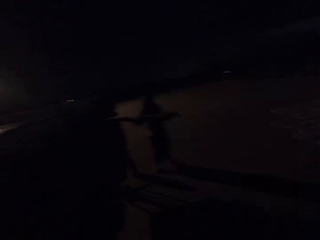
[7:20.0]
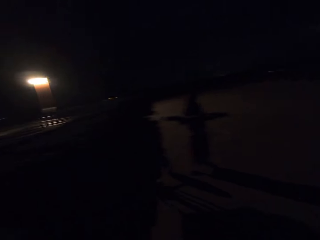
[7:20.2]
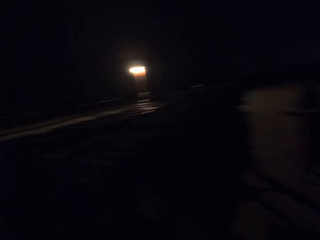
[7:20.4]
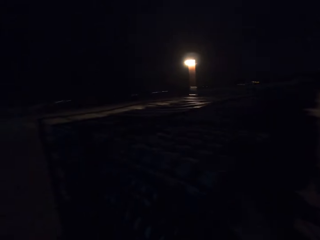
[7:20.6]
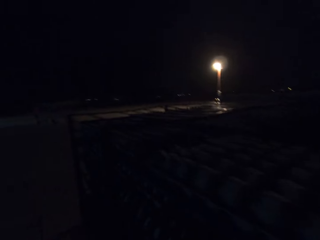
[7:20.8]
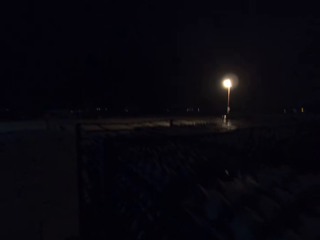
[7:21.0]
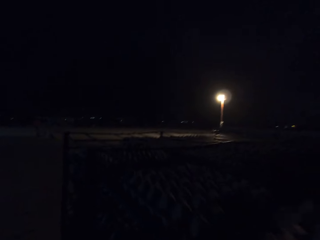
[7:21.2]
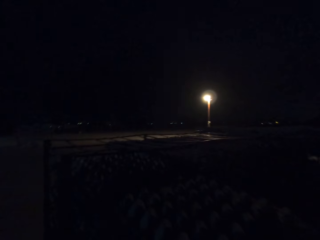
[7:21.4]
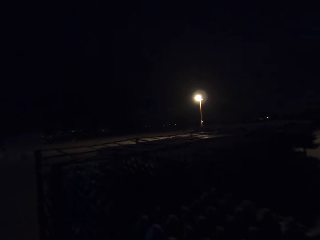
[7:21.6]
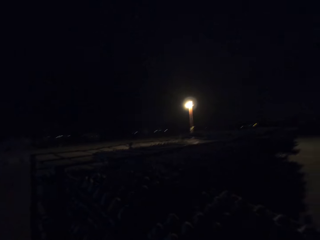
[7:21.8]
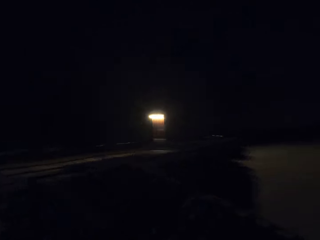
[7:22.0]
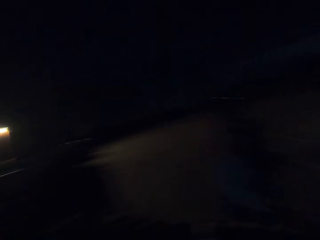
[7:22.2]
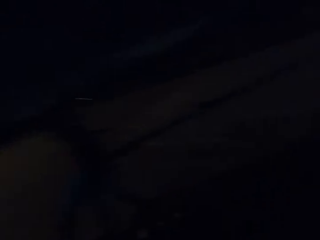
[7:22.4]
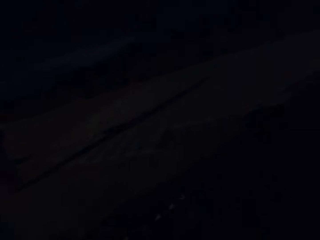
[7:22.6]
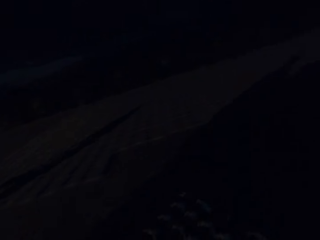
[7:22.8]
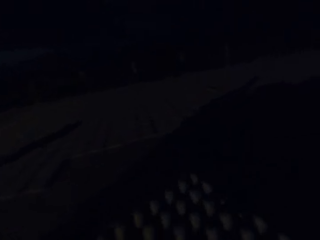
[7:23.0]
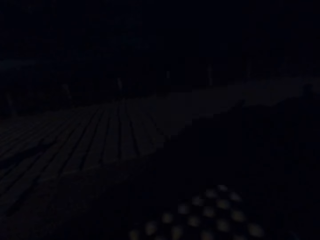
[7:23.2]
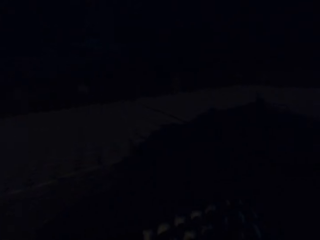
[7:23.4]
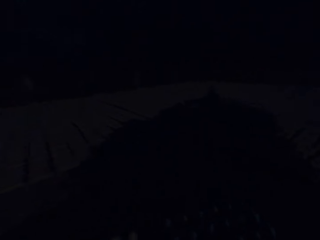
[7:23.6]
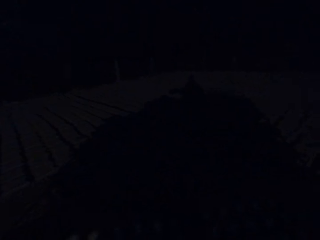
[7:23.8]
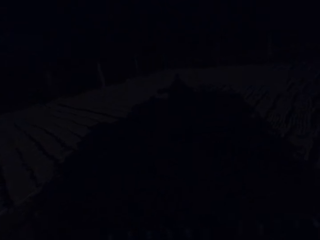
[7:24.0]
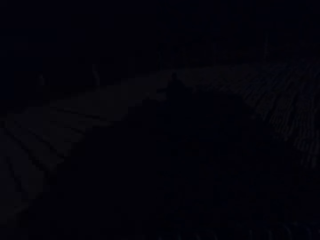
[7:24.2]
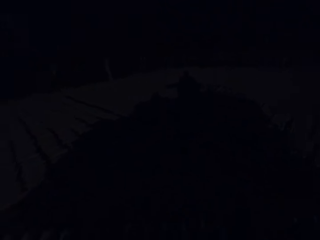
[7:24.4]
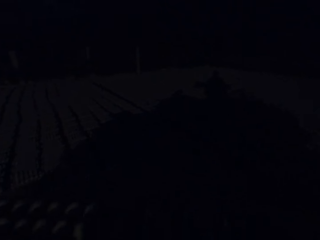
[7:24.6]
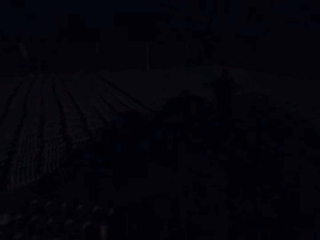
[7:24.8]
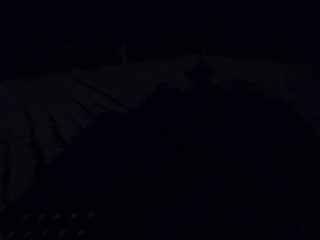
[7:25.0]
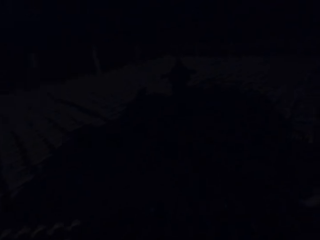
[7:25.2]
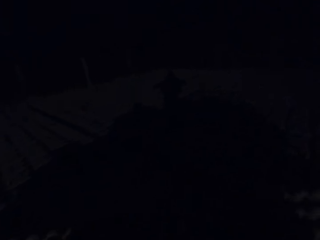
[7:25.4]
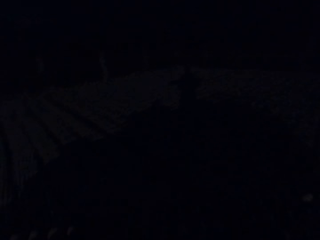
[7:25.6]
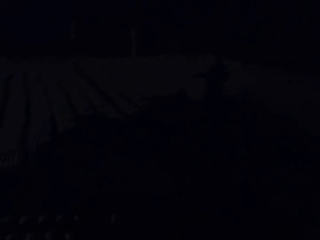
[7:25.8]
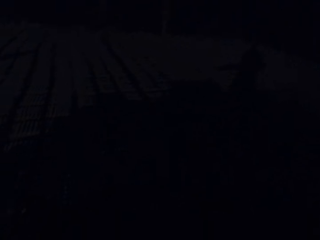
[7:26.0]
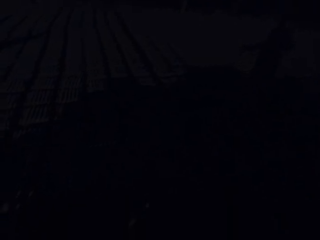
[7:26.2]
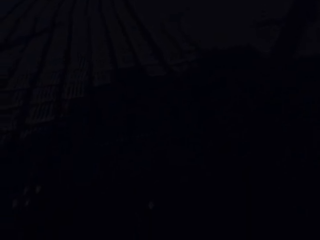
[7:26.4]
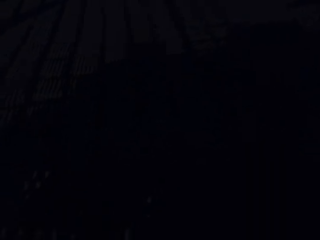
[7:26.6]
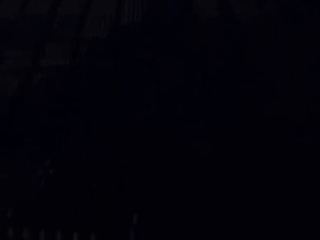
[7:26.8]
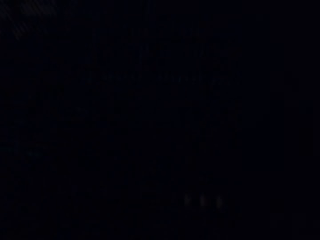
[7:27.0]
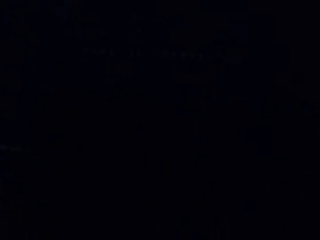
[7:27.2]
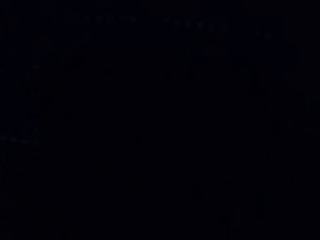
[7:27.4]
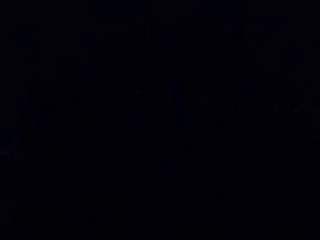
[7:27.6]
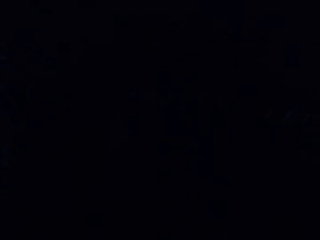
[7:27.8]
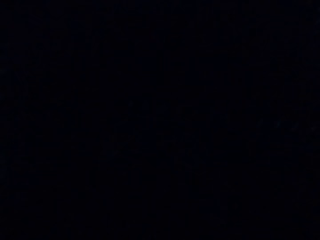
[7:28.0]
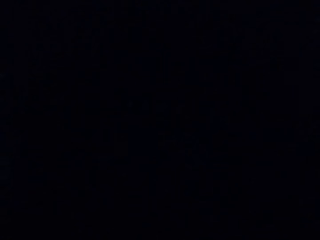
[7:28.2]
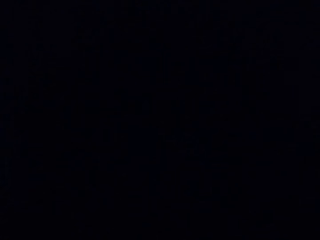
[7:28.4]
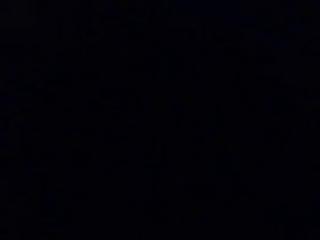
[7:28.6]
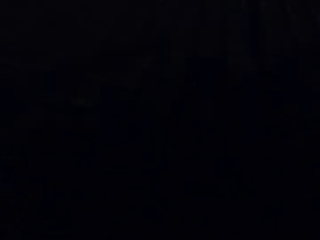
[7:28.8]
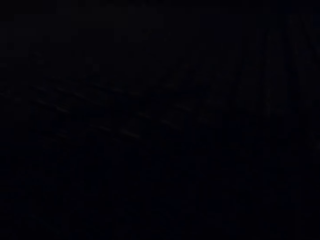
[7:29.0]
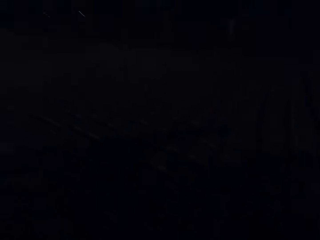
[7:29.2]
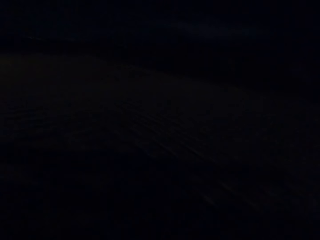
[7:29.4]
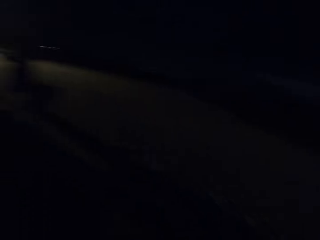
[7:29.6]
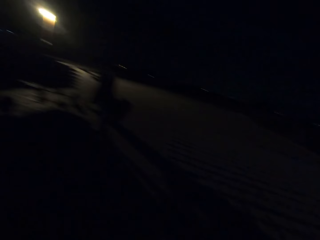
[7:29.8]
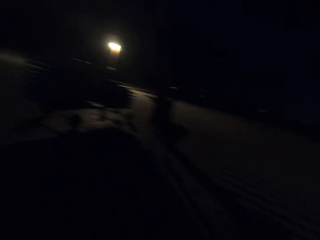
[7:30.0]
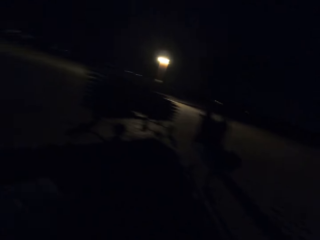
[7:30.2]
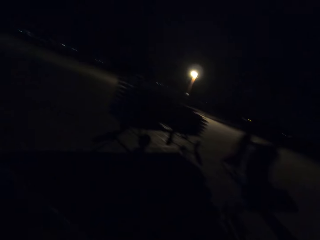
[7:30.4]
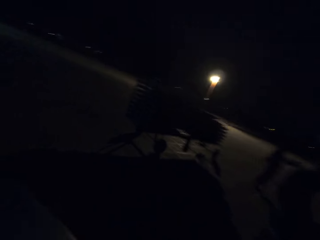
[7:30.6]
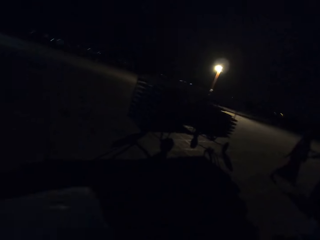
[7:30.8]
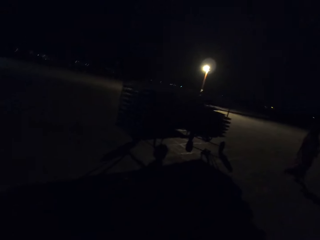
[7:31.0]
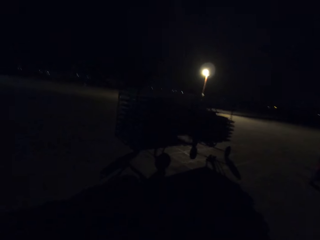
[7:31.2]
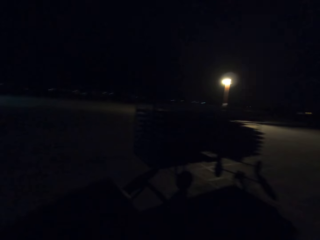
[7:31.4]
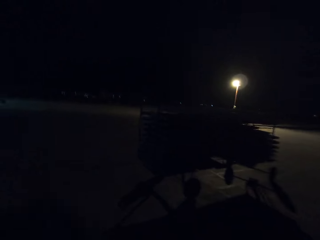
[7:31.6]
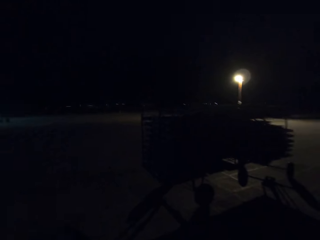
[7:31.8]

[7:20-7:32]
The camera wearer carries some egg crates from the cart with both hands. They drop the egg crates in both hands on the ground.

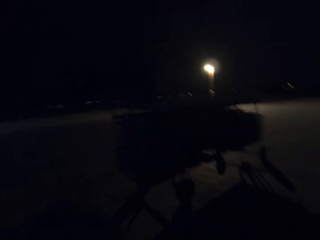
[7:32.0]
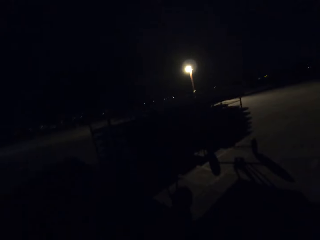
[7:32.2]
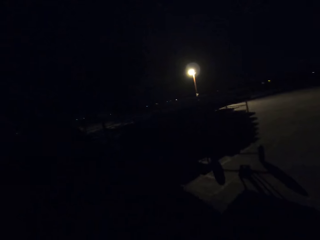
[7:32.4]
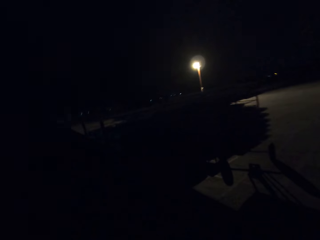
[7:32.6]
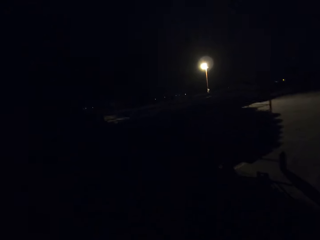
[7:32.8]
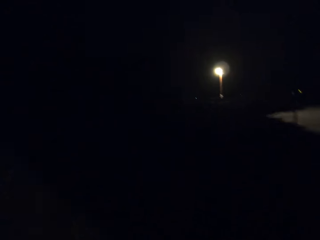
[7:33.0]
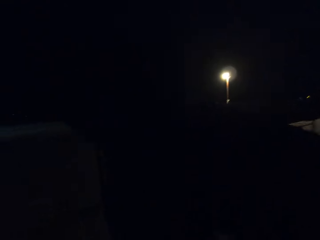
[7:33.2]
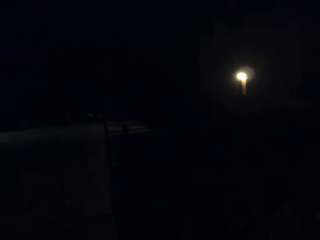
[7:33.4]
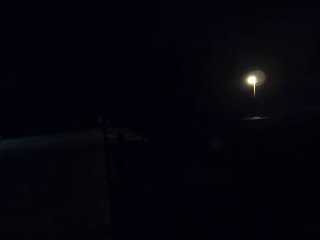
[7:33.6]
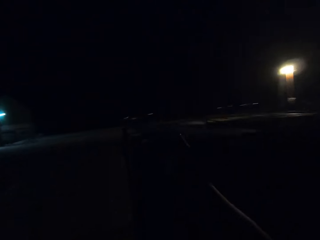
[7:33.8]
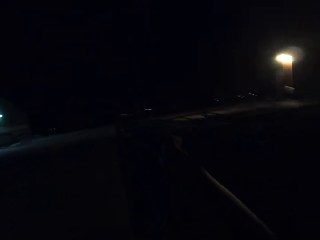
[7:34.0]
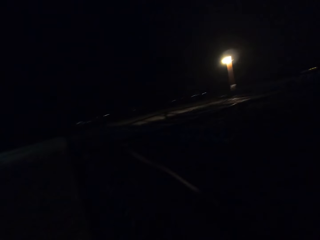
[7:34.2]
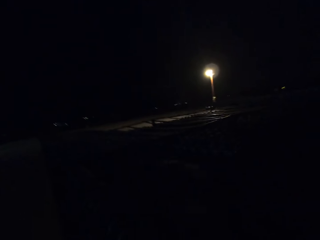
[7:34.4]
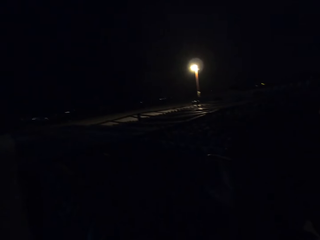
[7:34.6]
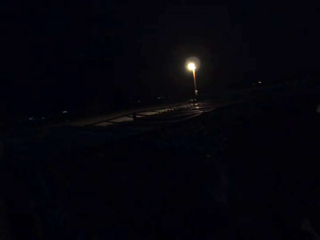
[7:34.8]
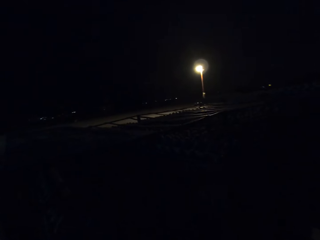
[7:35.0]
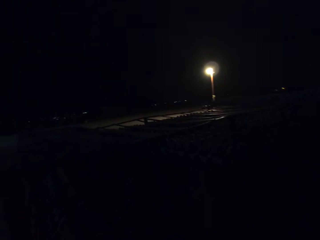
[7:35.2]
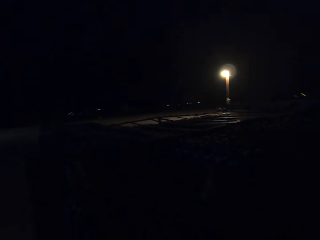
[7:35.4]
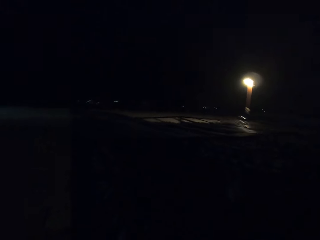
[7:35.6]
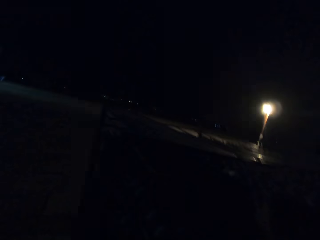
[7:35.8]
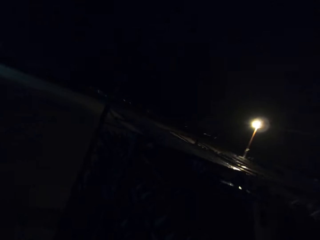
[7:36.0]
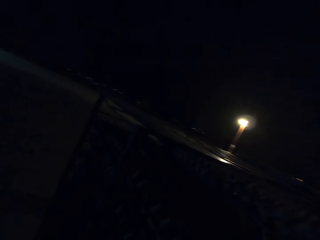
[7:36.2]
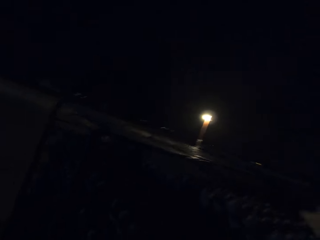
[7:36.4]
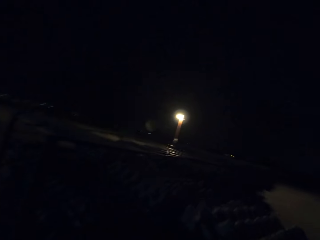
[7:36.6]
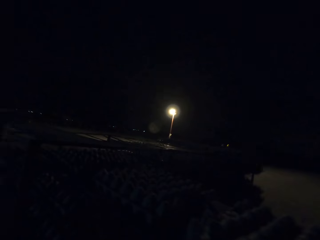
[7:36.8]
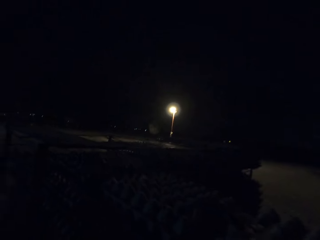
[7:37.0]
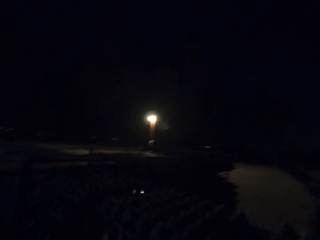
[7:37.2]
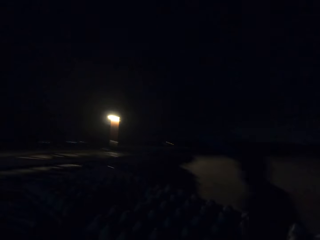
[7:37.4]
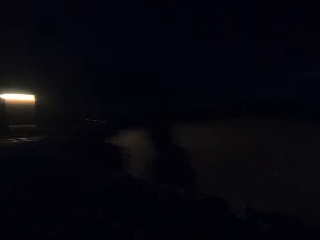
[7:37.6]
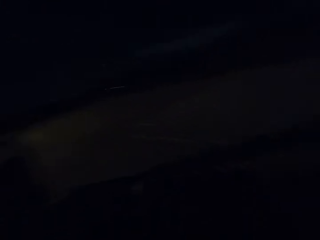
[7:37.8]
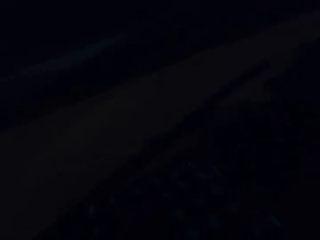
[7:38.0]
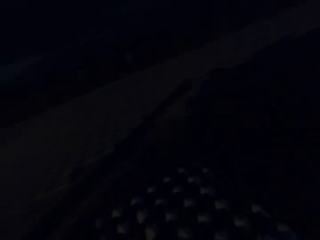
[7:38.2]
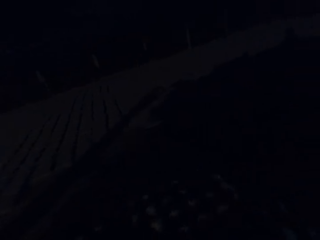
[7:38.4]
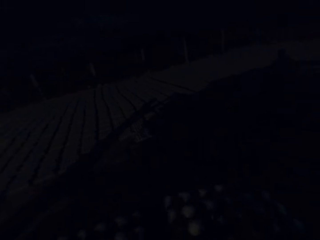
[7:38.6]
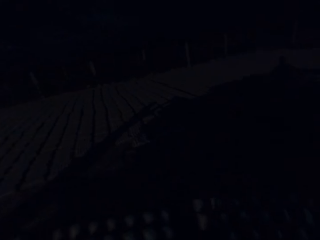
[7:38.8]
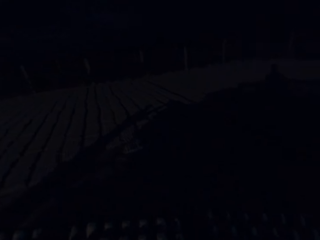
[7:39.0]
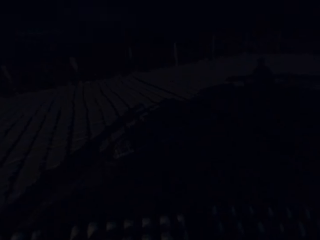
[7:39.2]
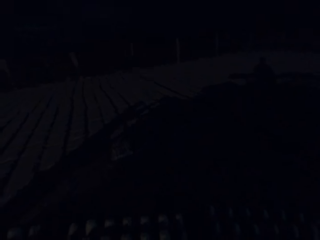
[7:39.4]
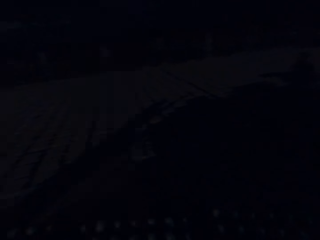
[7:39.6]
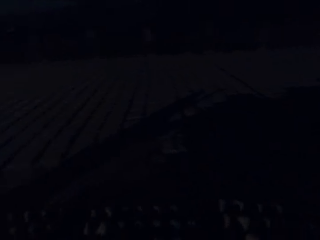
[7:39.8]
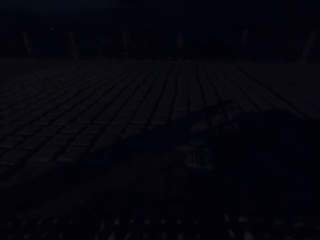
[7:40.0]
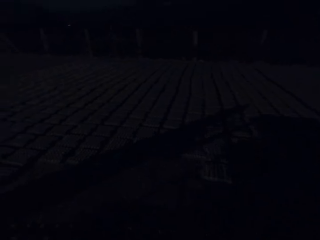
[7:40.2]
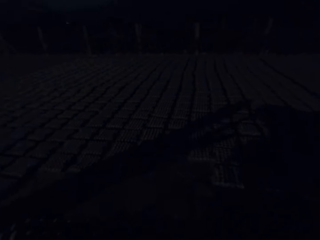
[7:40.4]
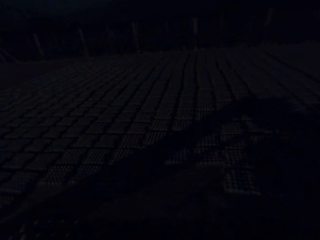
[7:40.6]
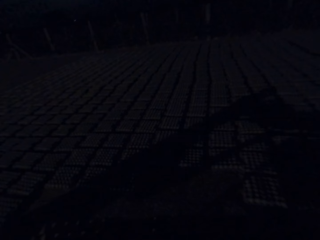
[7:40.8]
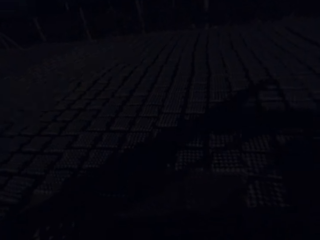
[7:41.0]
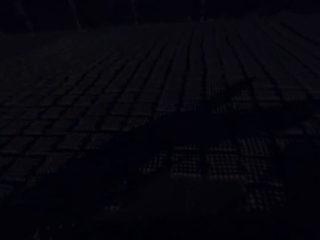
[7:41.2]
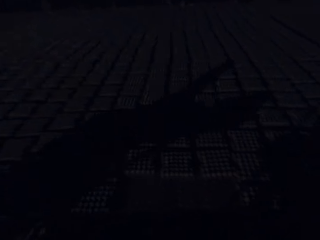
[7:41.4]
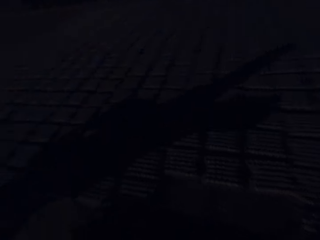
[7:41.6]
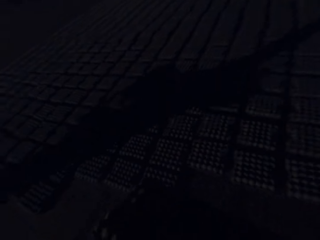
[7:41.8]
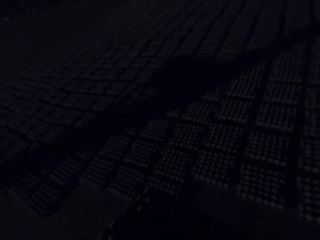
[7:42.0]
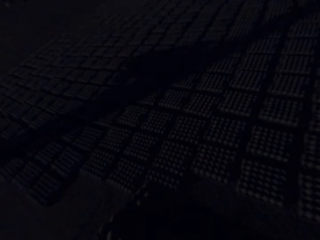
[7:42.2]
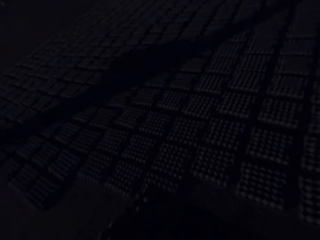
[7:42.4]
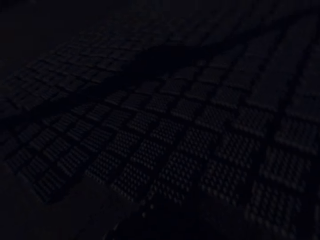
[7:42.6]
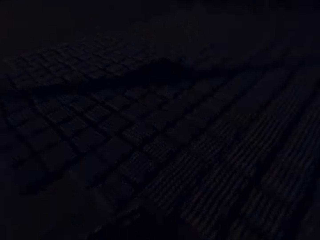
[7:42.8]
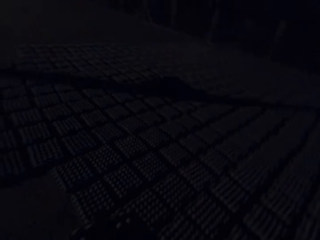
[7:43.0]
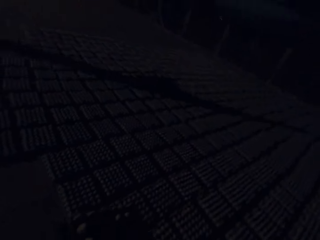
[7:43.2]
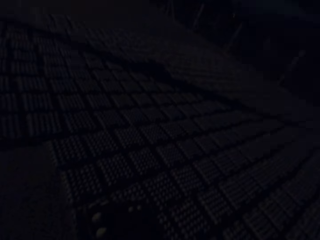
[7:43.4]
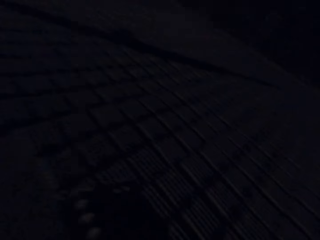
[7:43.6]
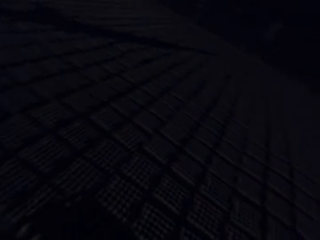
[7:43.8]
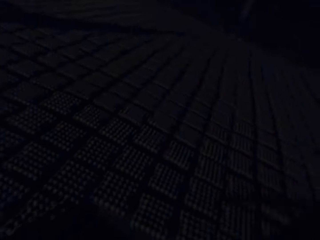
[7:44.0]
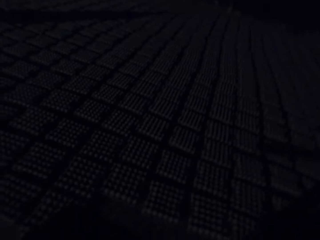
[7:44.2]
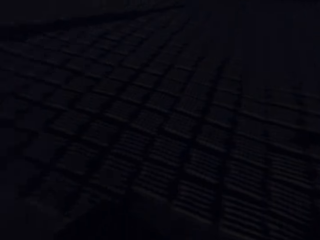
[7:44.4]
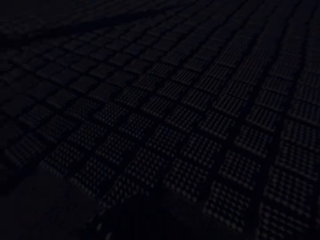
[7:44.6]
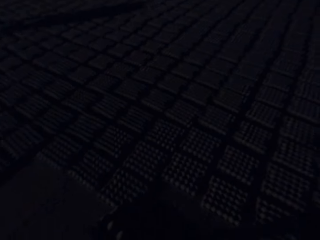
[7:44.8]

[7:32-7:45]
The camera wearer takes some egg crates from the cart with his right hand.
